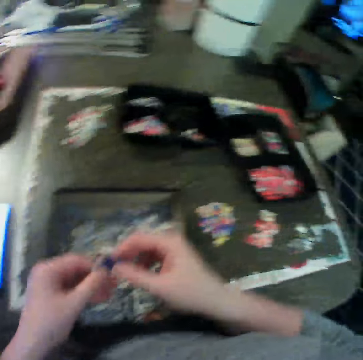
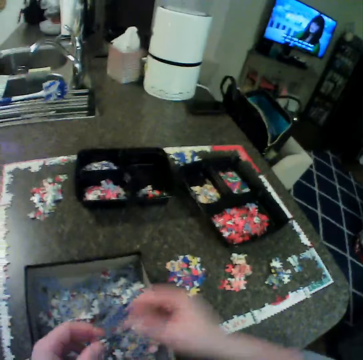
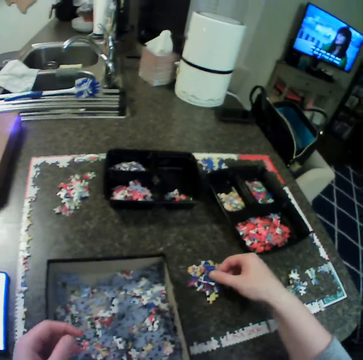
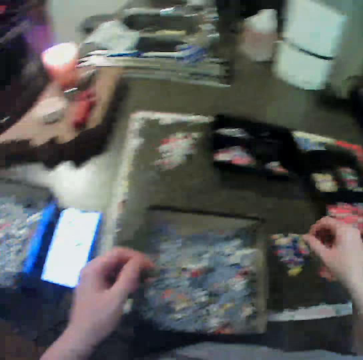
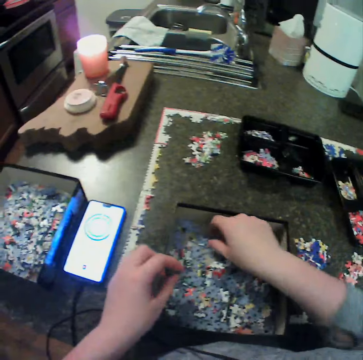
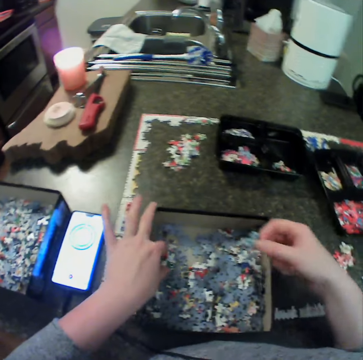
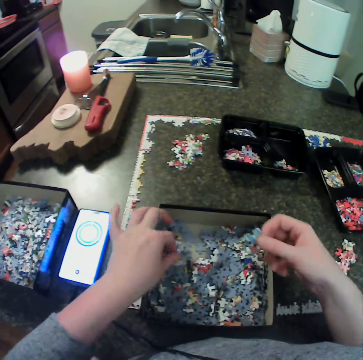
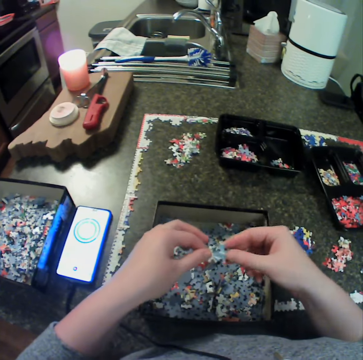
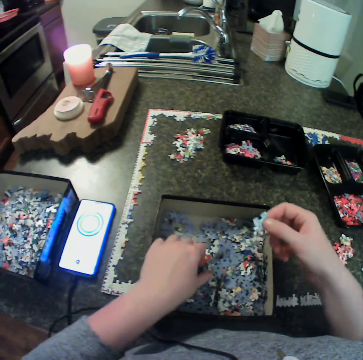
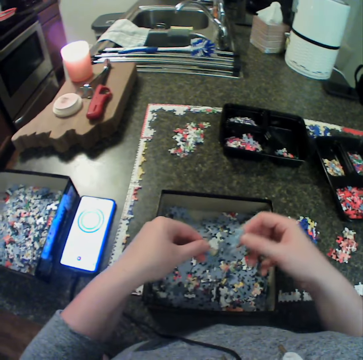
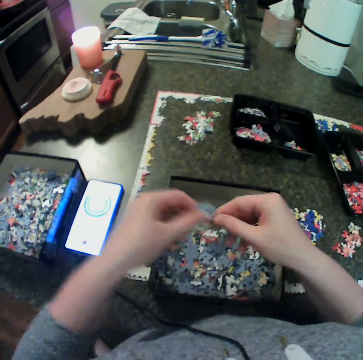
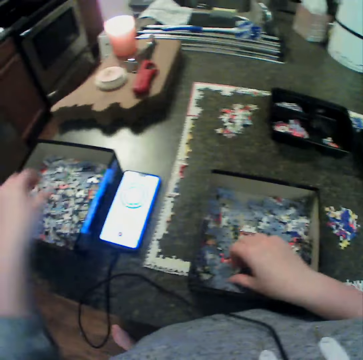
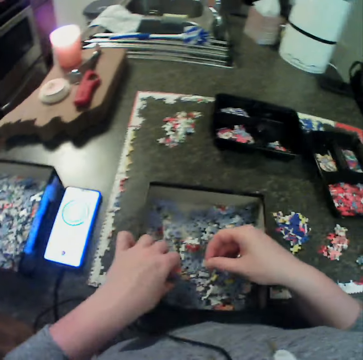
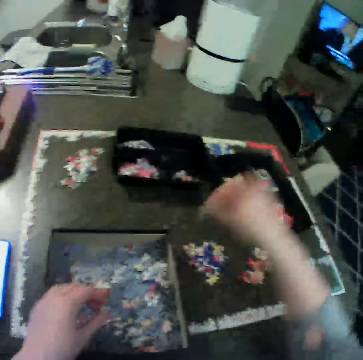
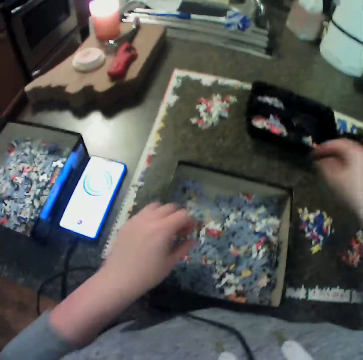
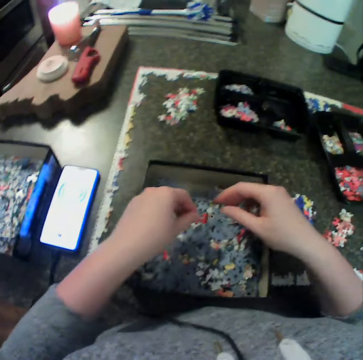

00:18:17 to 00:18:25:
The camera wearer holds a puzzle piece with the other hand. He moves the right hand. He places a piece of the puzzle on the table with his right hand. He picks the puzzle pieces. He picks the puzzle pieces again. He carries a piece of the puzzle with both hands. He holds the puzzle pieces. He picks the puzzle pieces. He holds the puzzle pieces. He keeps some pieces of the puzzle in a container with his left hand. He picks the puzzle pieces. He touches the puzzle pieces. He carries a piece of the puzzle with both hands. He touches the puzzle pieces again. He moves the right hand. He drops the puzzle pieces. He picks the puzzle pieces.

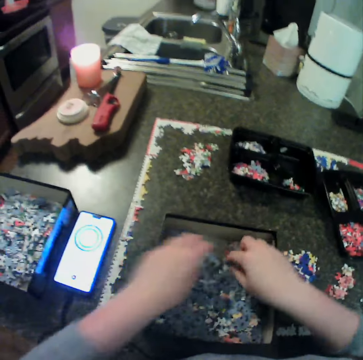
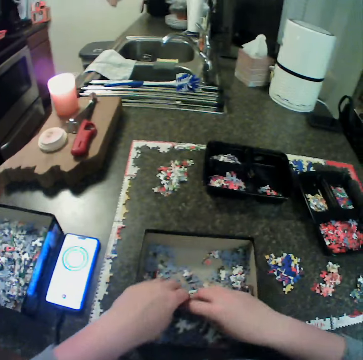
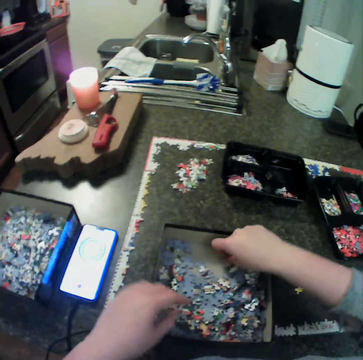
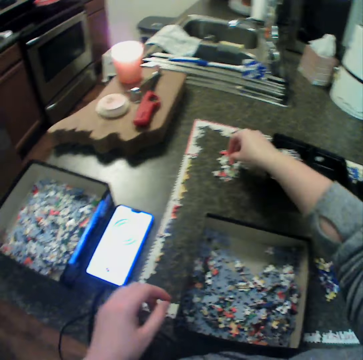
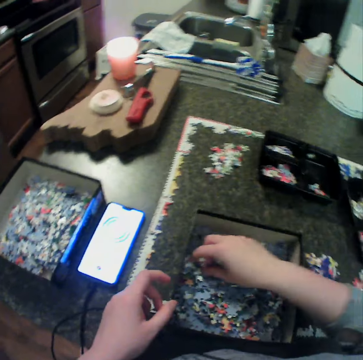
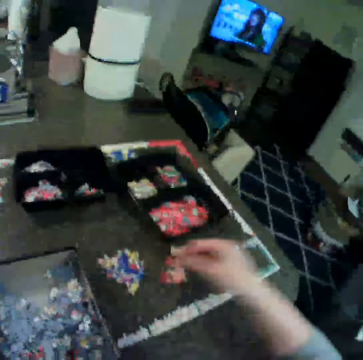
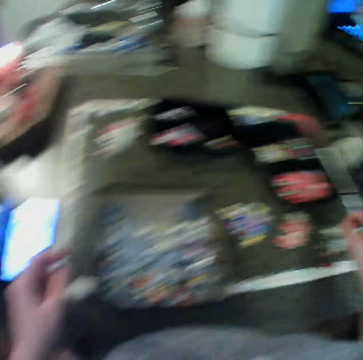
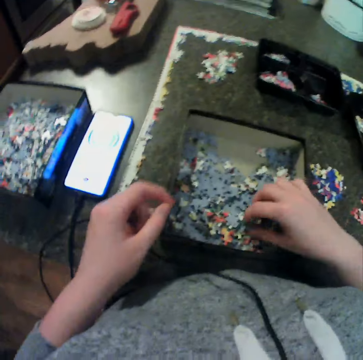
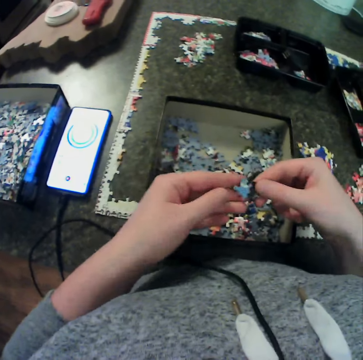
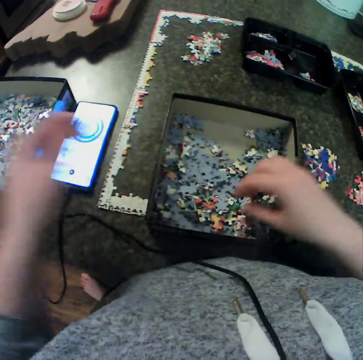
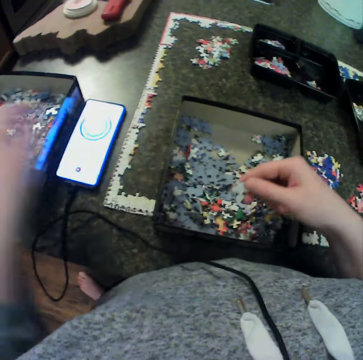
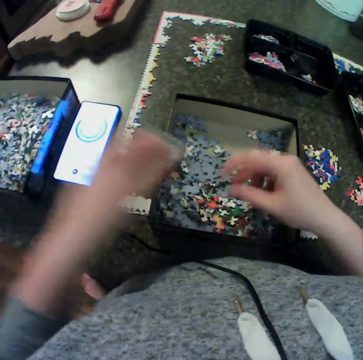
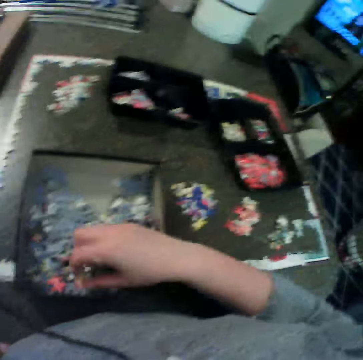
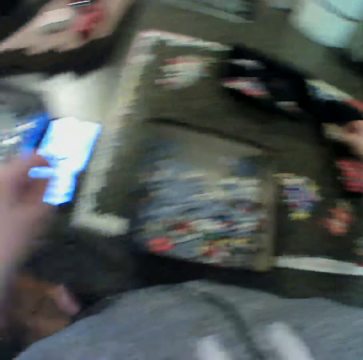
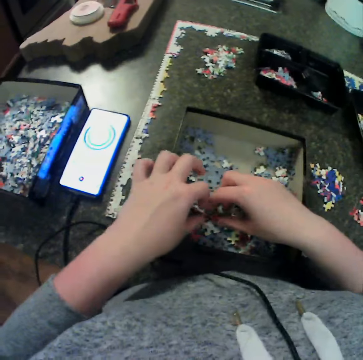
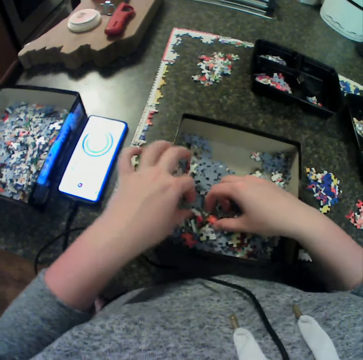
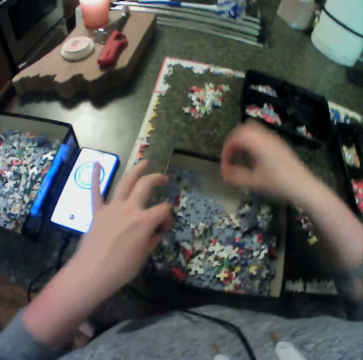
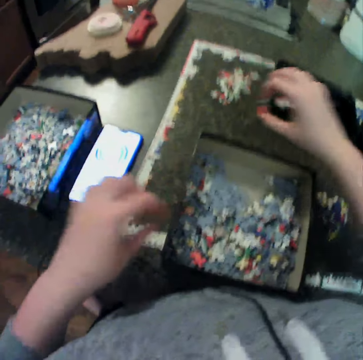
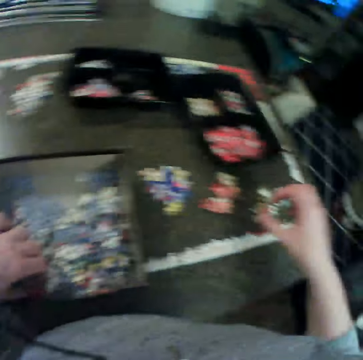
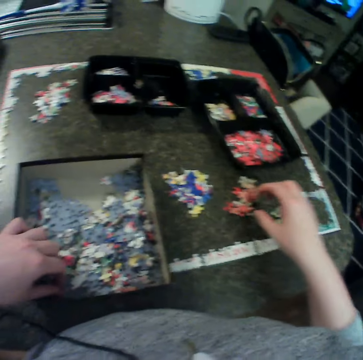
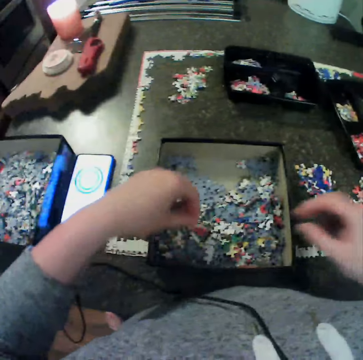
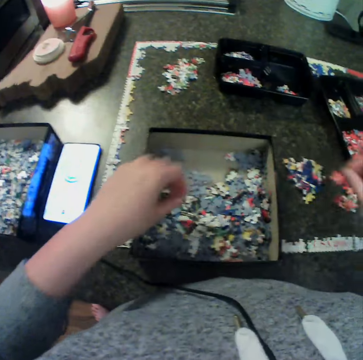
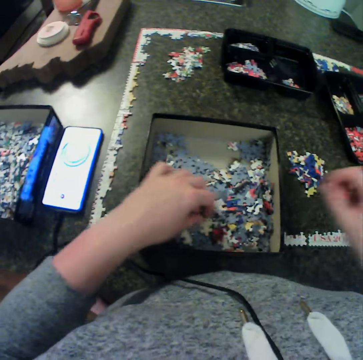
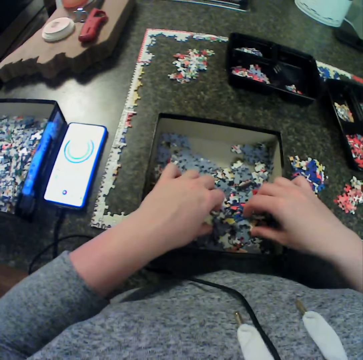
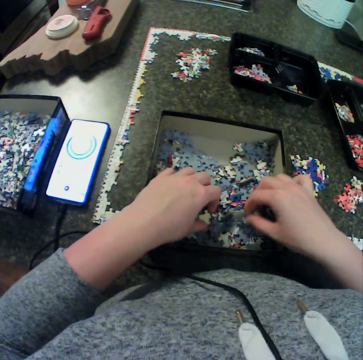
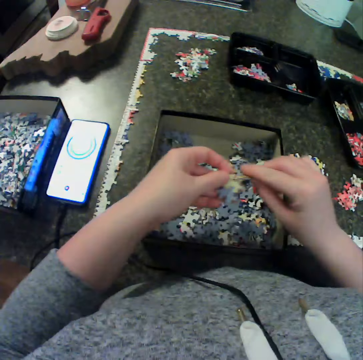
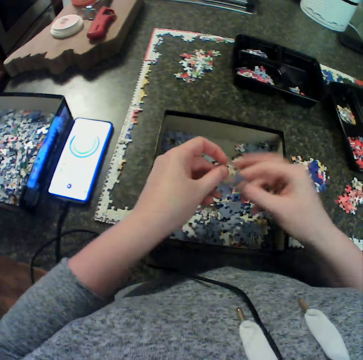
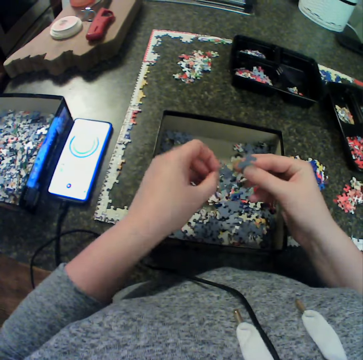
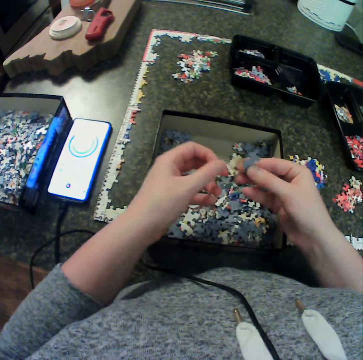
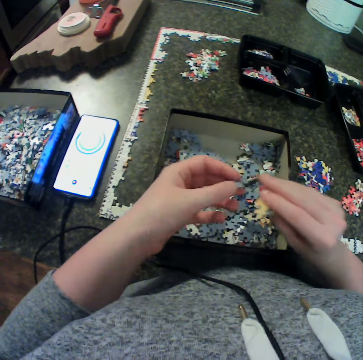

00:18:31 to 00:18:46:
The camera wearer places a piece of the puzzle on the table with his right hand. He moves the puzzle pieces. He picks a puzzle piece. He picks the puzzle pieces. He drops the puzzle pieces. He picks the puzzle piece. He carries a piece of the puzzle with both hands. He carries a piece of the puzzle with his right hand. He holds the puzzle piece with the other hand. He drops the puzzle piece. He picks the puzzle piece. He holds the puzzle piece with the other hand. He drops the puzzle piece. He picks the puzzle pieces. He drops the puzzle piece. He moves both hands. He picks the puzzle pieces. He moves the puzzle piece. He places a piece of the puzzle on the table with his right hand. He moves the puzzle pieces back. He picks the puzzle piece. He holds the puzzle pieces with the other hand. He drops the puzzle pieces. He touches the puzzle pieces. He picks the puzzle pieces. He carries a piece of the puzzle with both hands. He puts the puzzle pieces together.

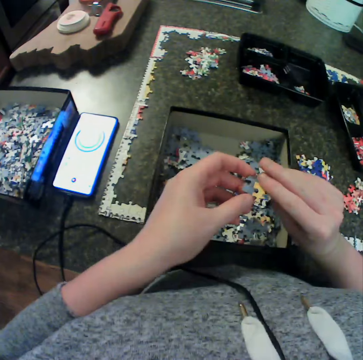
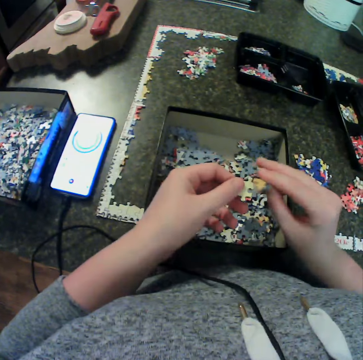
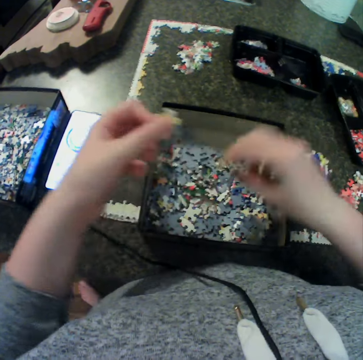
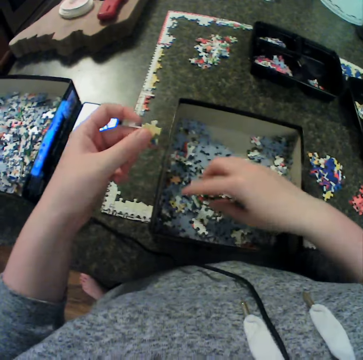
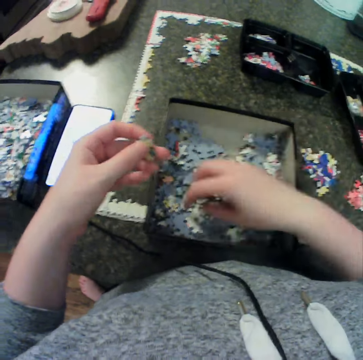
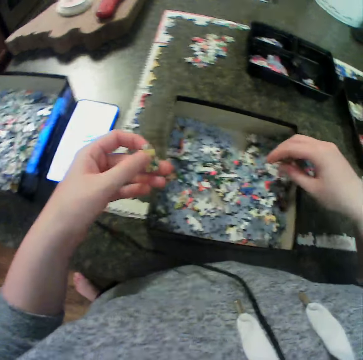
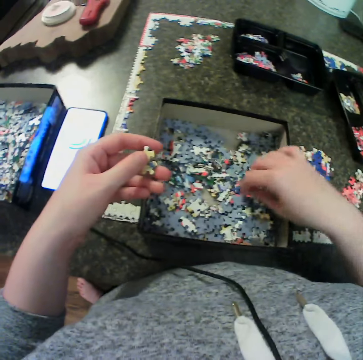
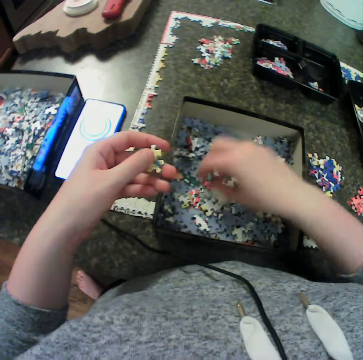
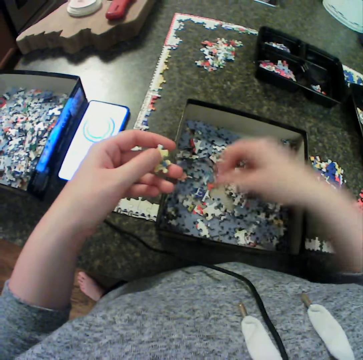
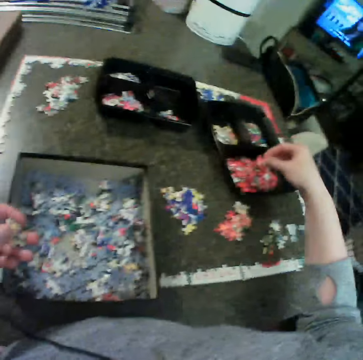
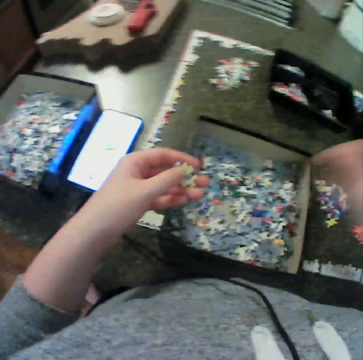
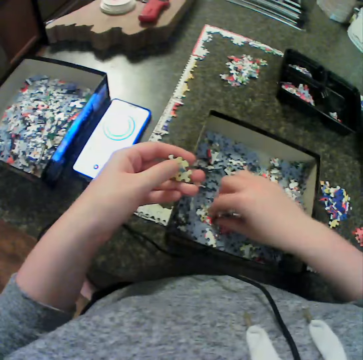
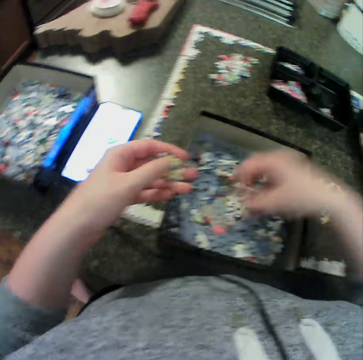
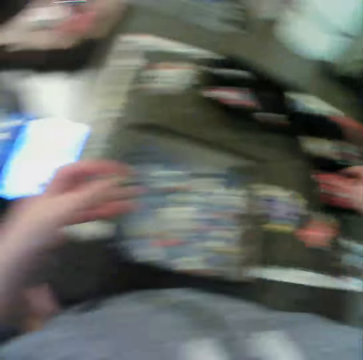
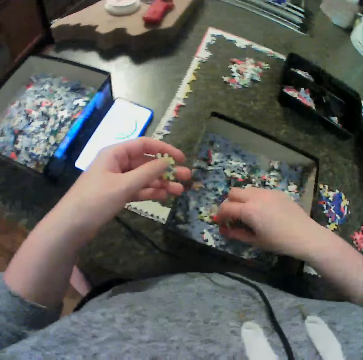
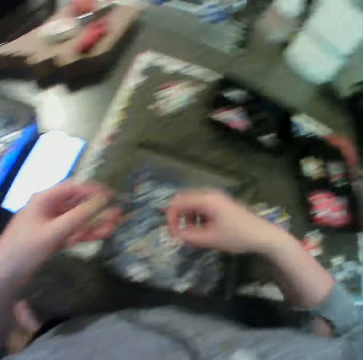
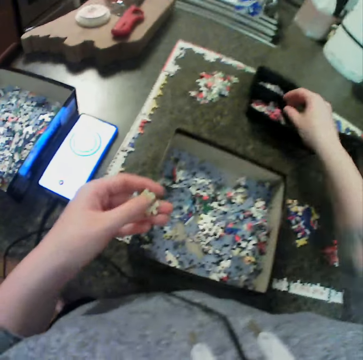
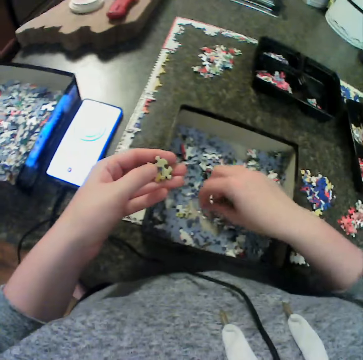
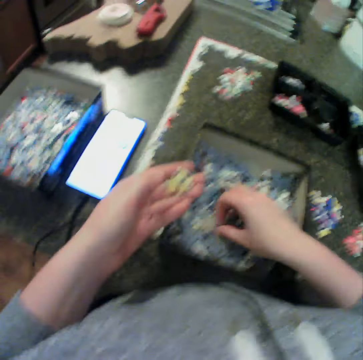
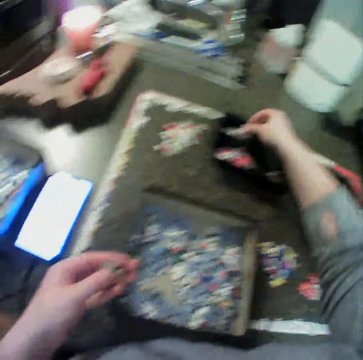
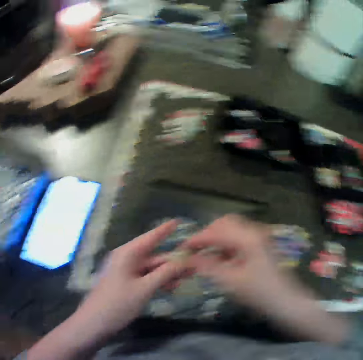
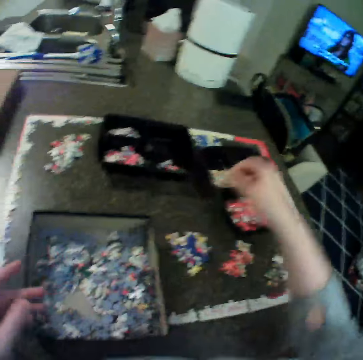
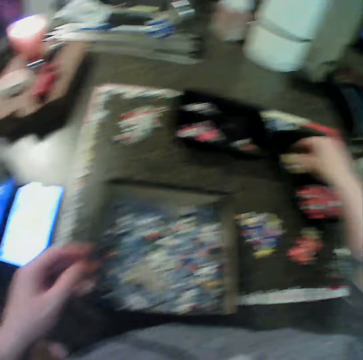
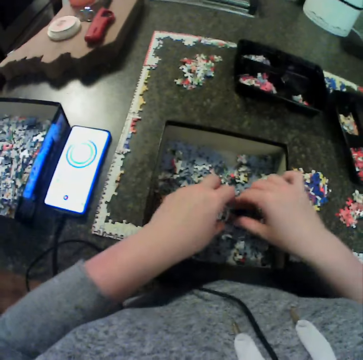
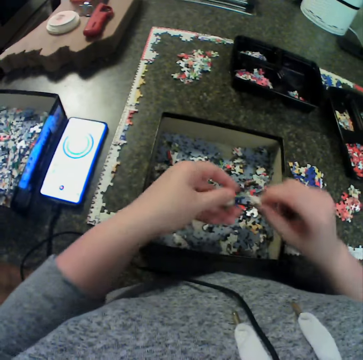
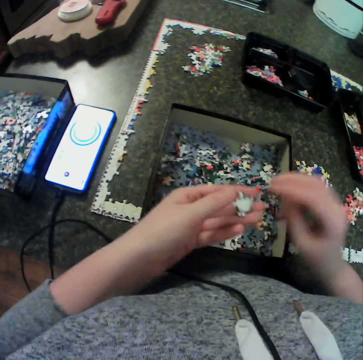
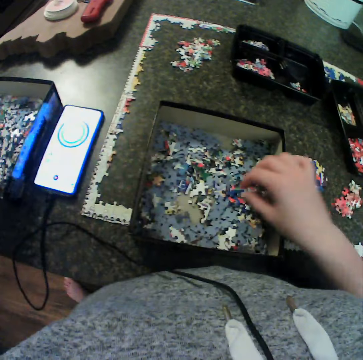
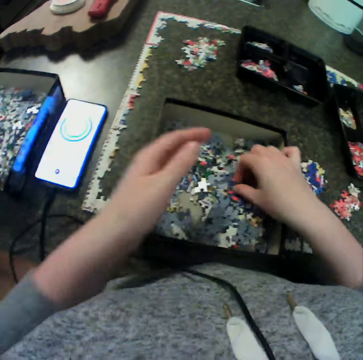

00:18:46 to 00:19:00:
The camera wearer holds the puzzle pieces with the other hand. He turns the puzzle pieces. He holds the puzzle pieces with one hand. He moves his hand to the puzzle pieces. He moves the puzzle pieces. He moves the puzzle pieces again. He picks the puzzle pieces. He places a piece of the puzzle on the table with his right hand. He moves the puzzle pieces. He picks the puzzle pieces. He drops the puzzle pieces. He picks the puzzle pieces. He carries a piece of the puzzle with his right hand. He places the piece of the puzzle on the table with his right hand. He moves the puzzle pieces. He carries a piece of the puzzle with his right hand. He picks the puzzle pieces. He drops the puzzle pieces. He exchanges the puzzle pieces to the other hand. He places a piece of the puzzle on the table with his right hand. He moves his hands to the puzzle pieces. He picks the puzzle pieces. He carries a piece of the puzzle with both hands. He puts the puzzle piece to the other hand. He drops the puzzle pieces. He picks the puzzle pieces.
